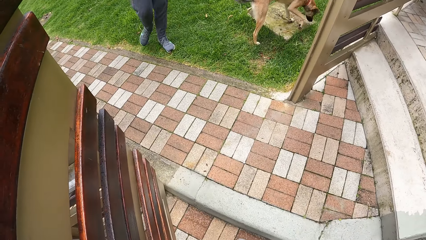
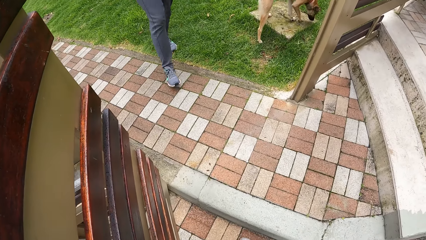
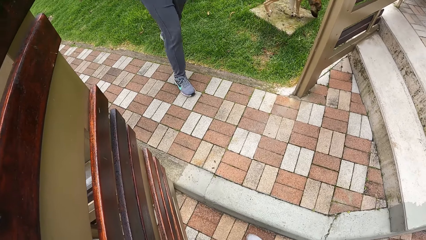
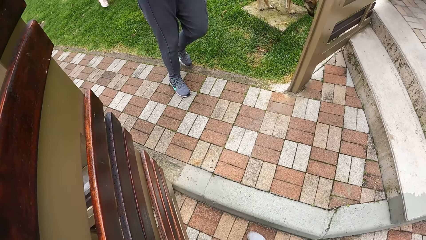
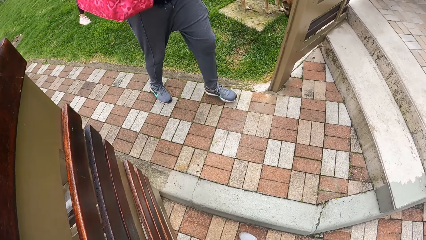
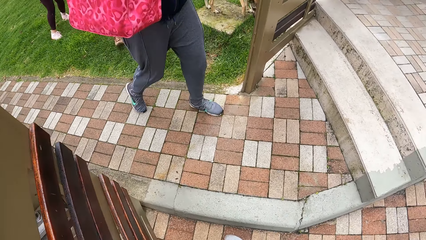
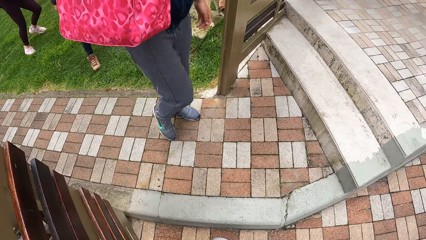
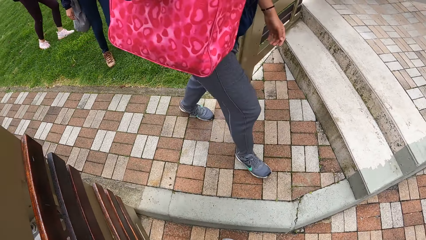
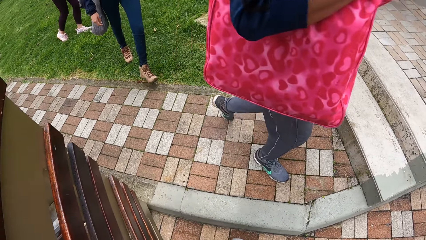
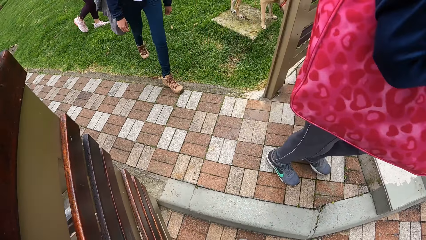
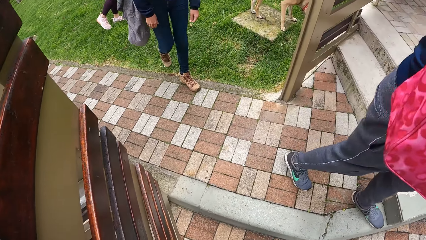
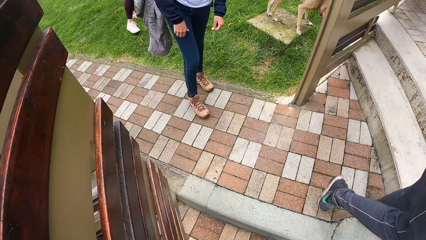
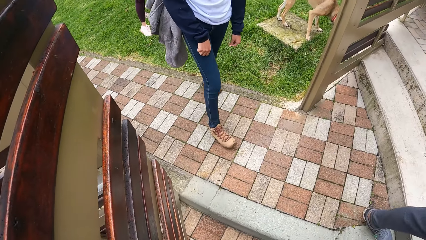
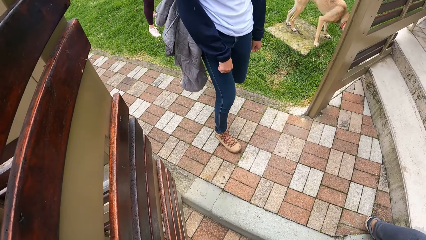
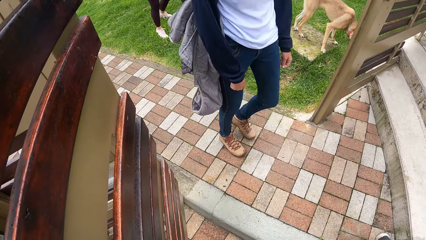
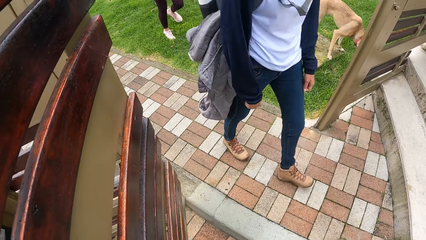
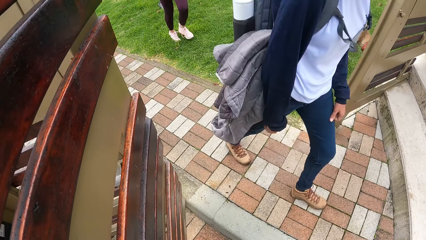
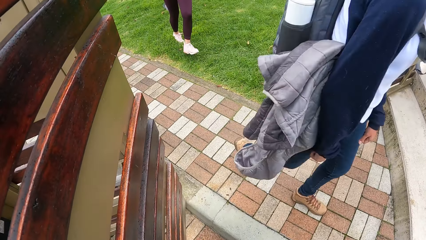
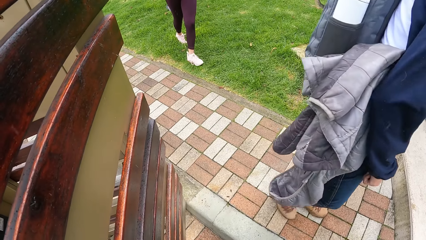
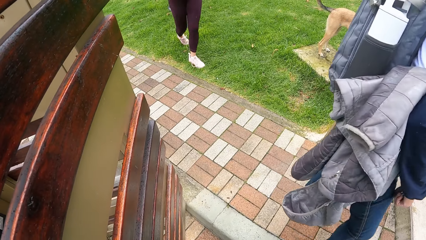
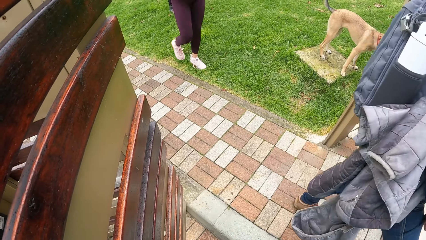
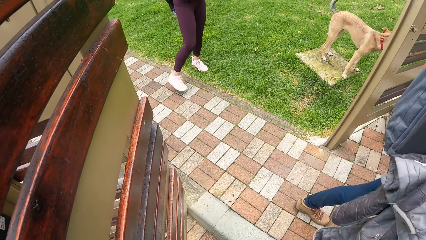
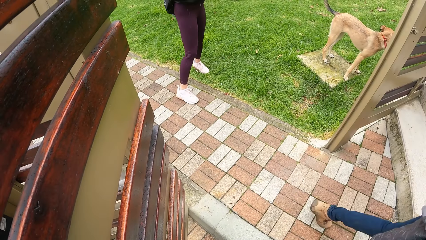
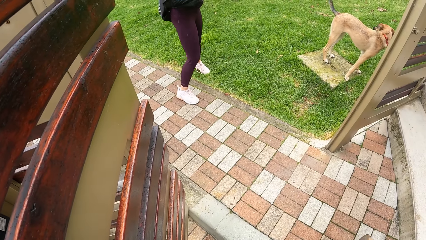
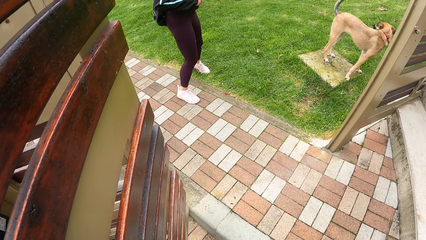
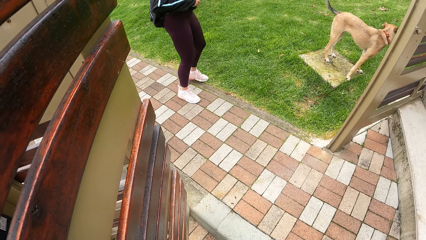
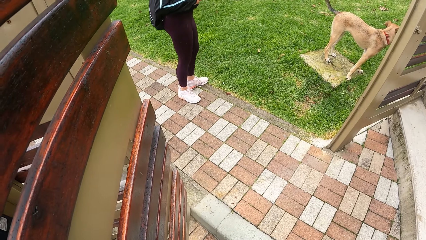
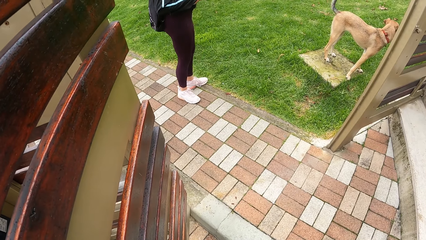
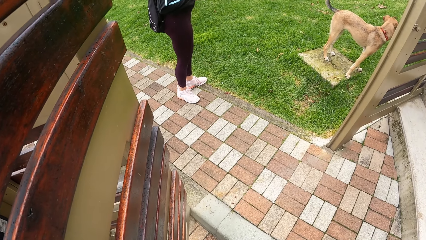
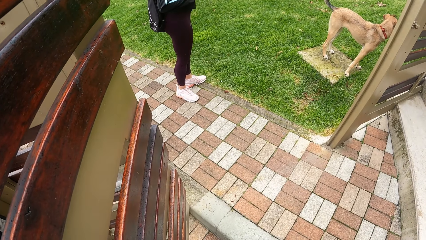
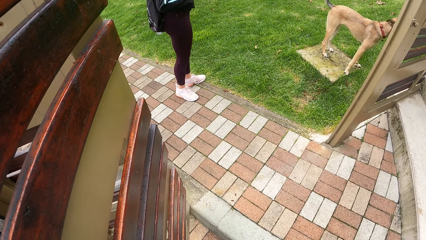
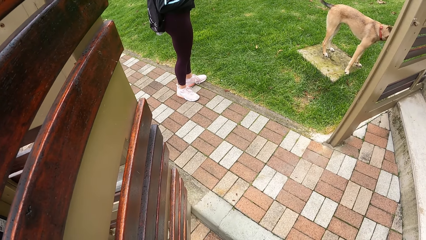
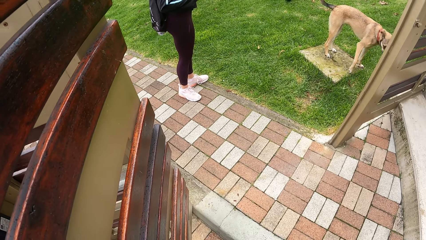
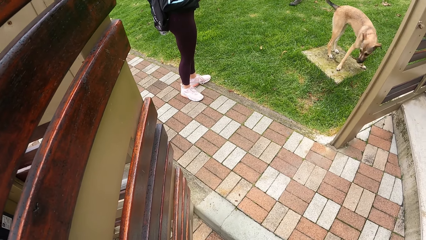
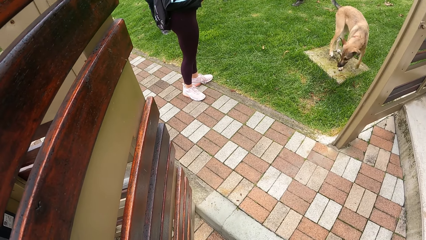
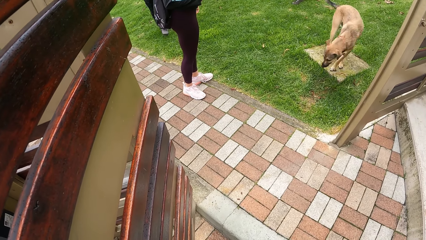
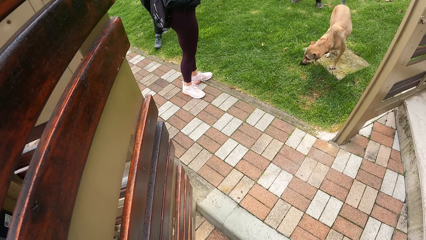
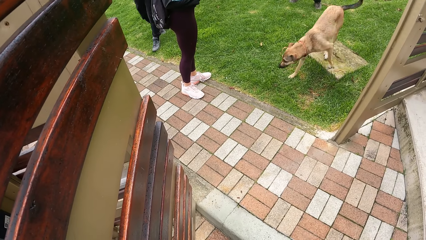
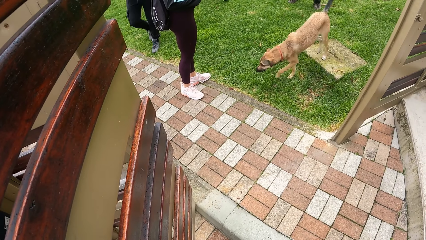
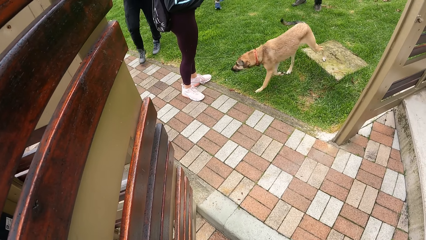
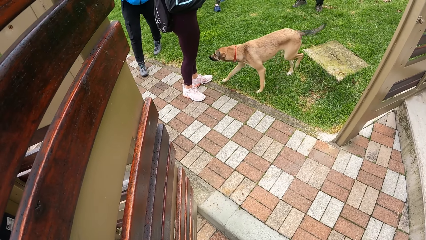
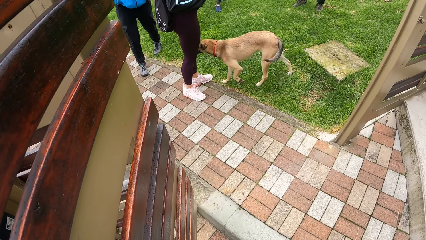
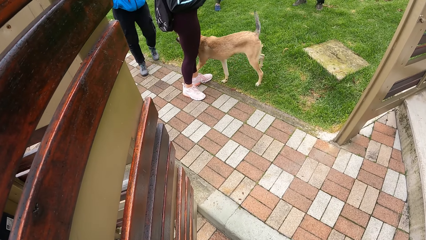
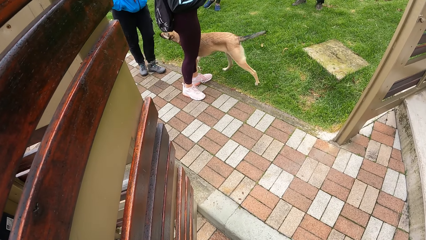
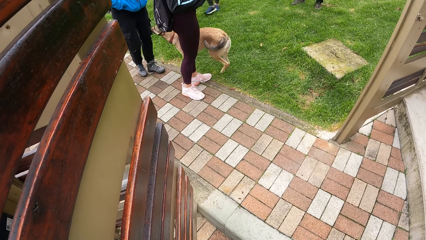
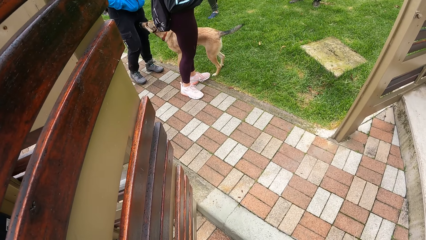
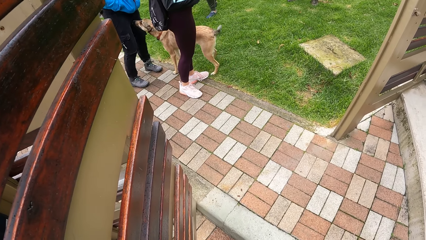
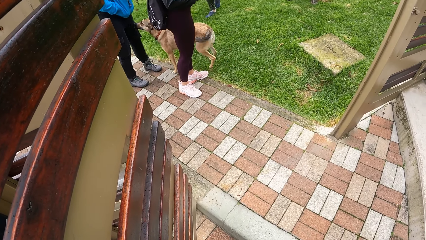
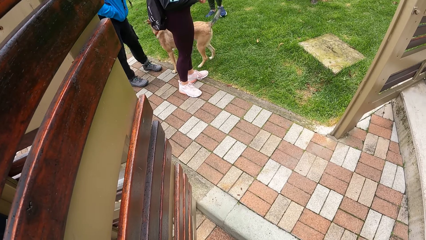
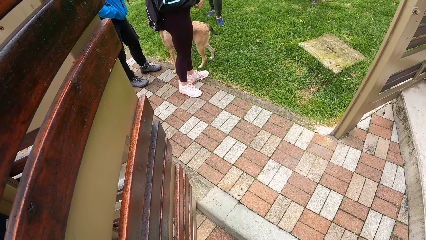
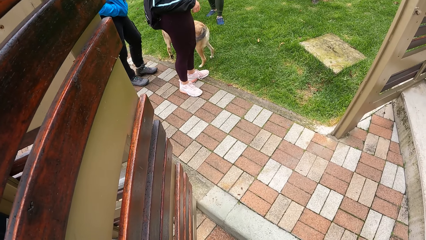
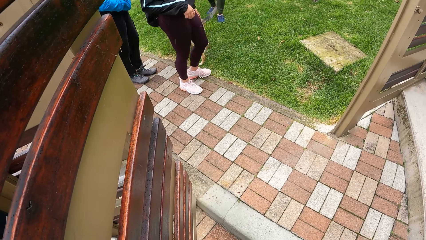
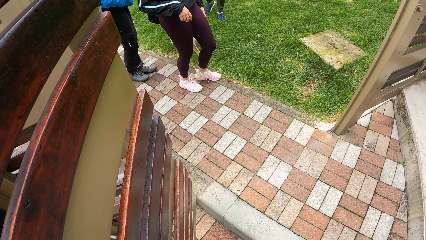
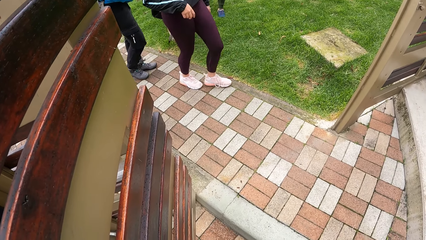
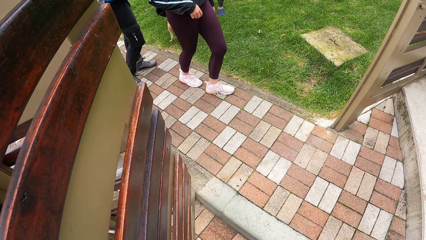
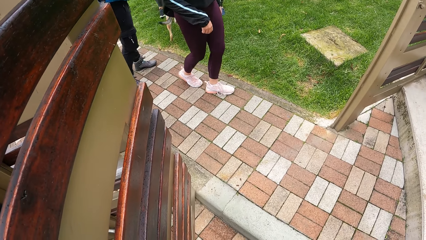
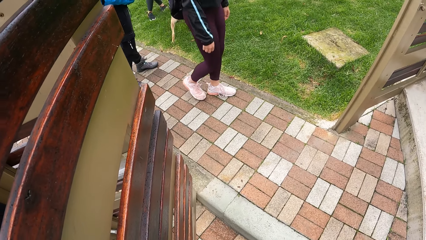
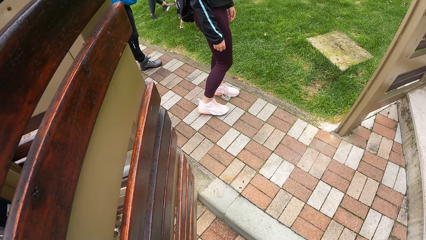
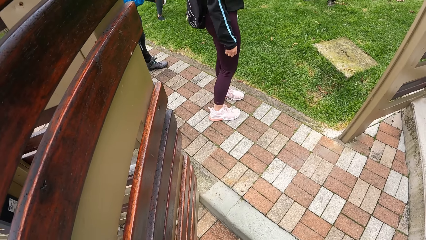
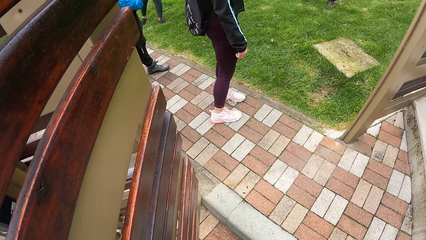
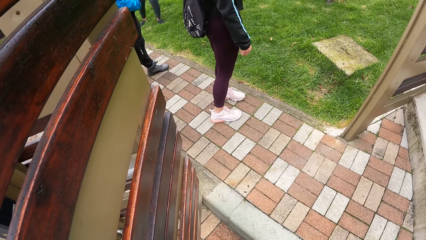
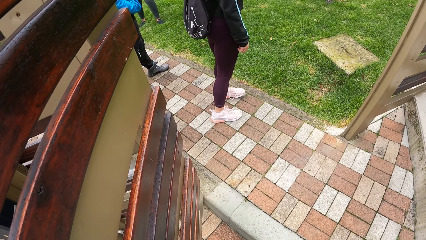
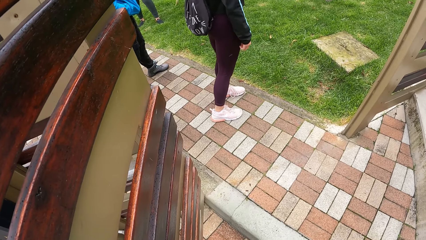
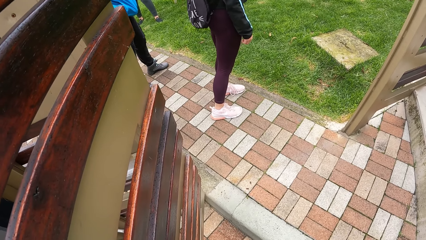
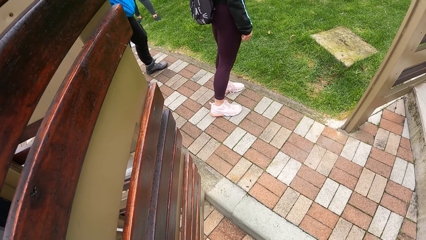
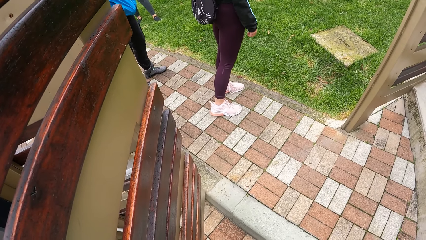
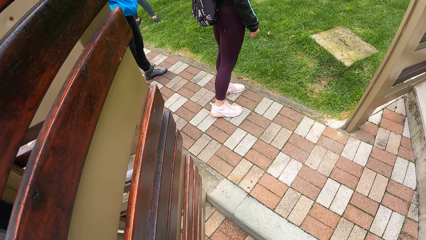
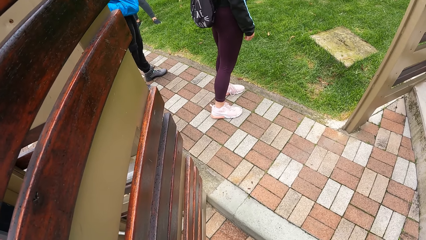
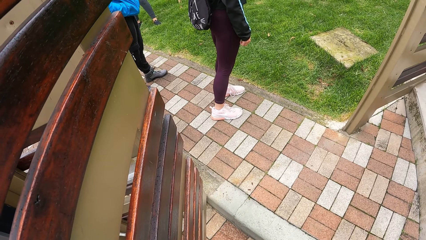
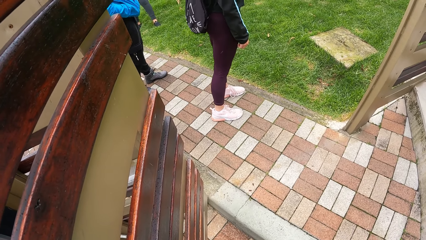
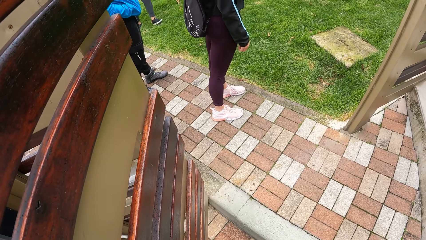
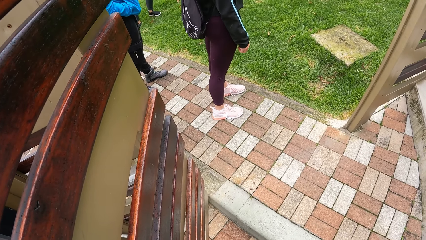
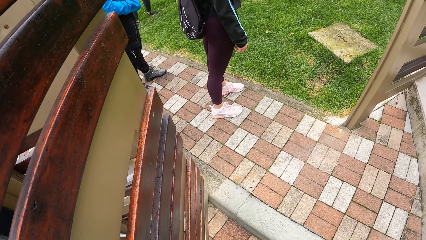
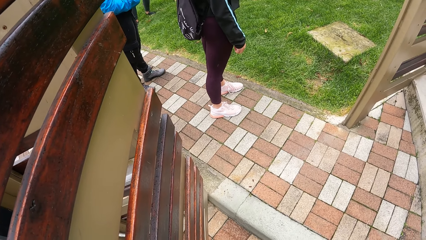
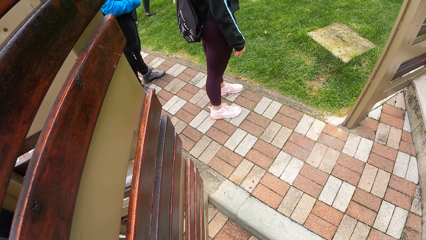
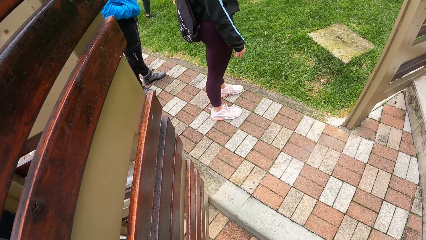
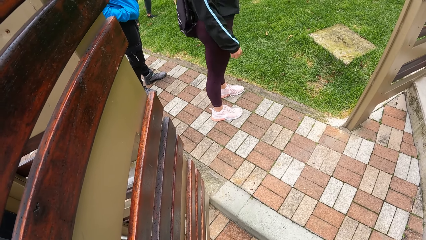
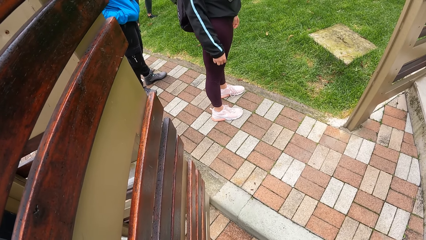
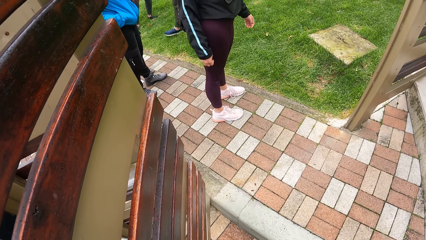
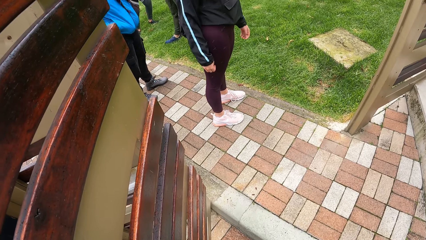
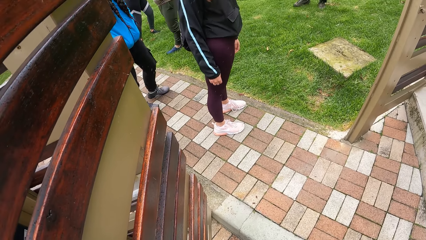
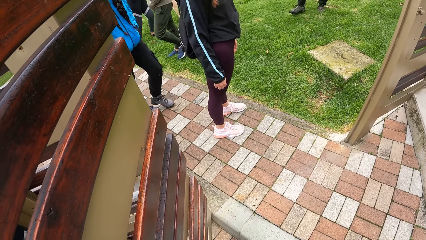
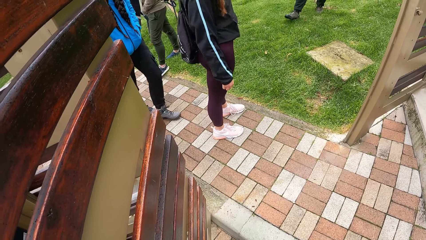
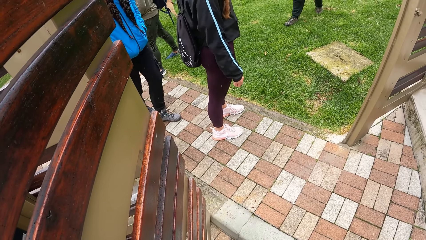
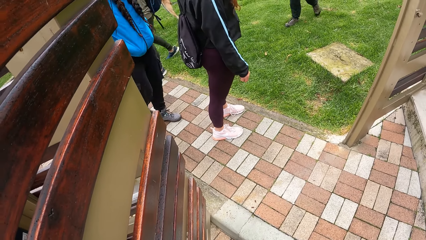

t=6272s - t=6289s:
A man walks towards the camera wearer. The camera wearer looks around. A woman walks towards the camera wearer.
